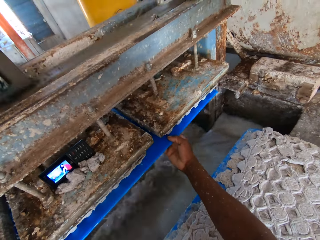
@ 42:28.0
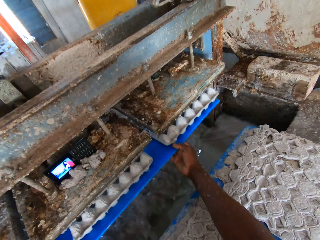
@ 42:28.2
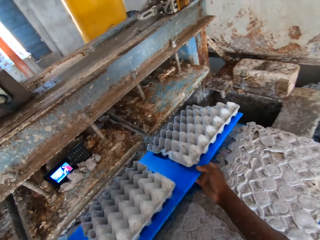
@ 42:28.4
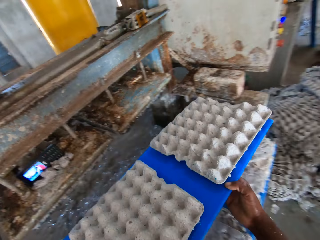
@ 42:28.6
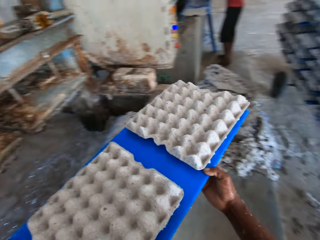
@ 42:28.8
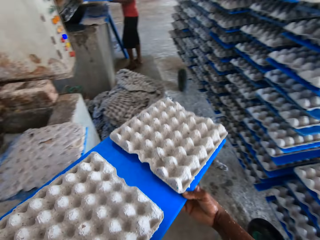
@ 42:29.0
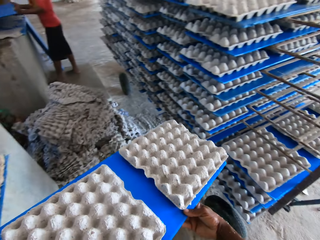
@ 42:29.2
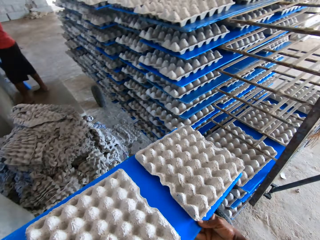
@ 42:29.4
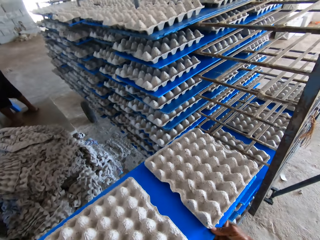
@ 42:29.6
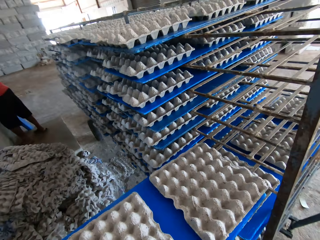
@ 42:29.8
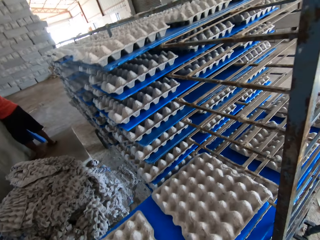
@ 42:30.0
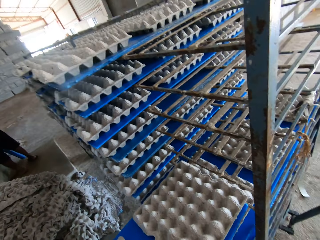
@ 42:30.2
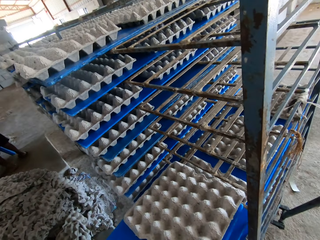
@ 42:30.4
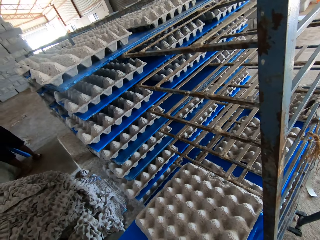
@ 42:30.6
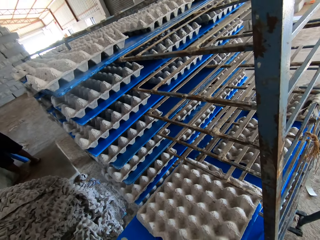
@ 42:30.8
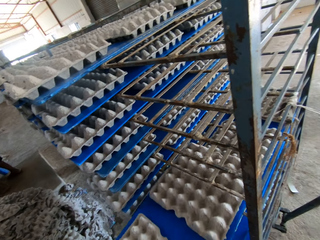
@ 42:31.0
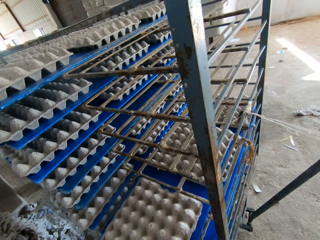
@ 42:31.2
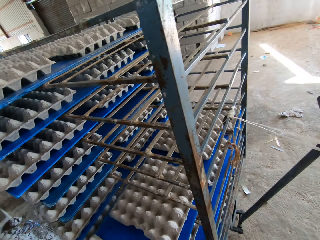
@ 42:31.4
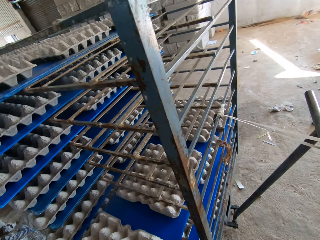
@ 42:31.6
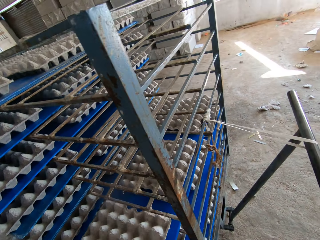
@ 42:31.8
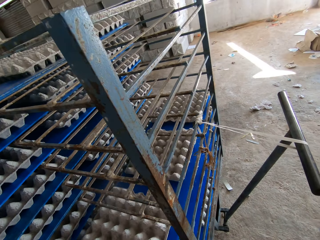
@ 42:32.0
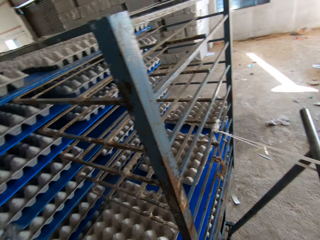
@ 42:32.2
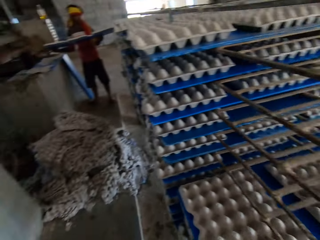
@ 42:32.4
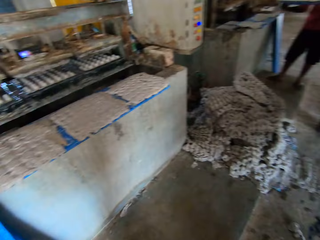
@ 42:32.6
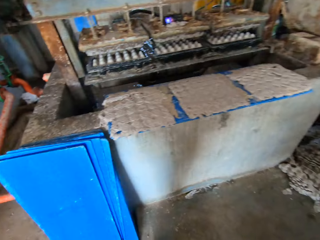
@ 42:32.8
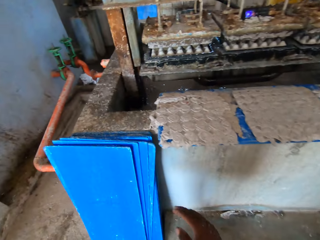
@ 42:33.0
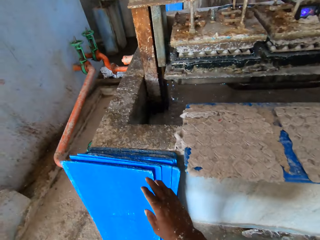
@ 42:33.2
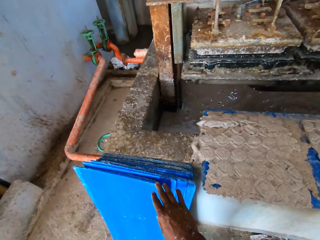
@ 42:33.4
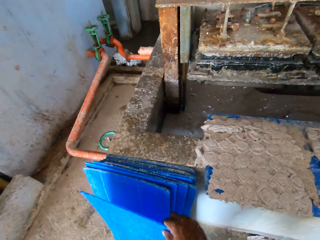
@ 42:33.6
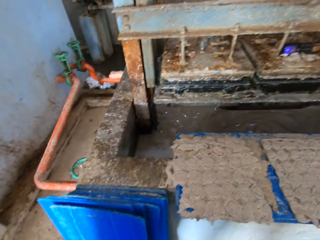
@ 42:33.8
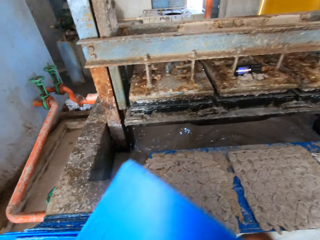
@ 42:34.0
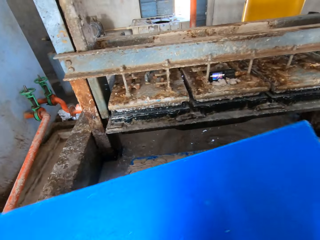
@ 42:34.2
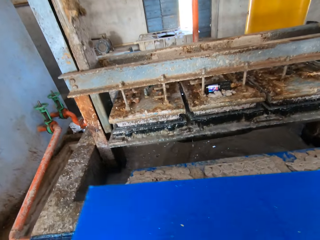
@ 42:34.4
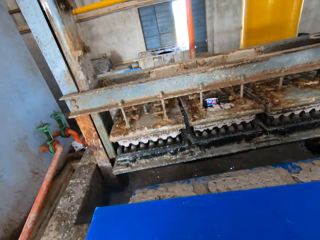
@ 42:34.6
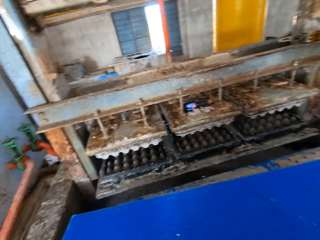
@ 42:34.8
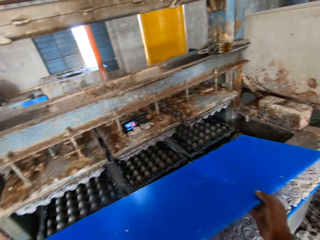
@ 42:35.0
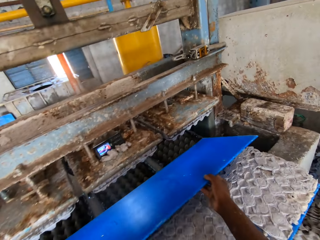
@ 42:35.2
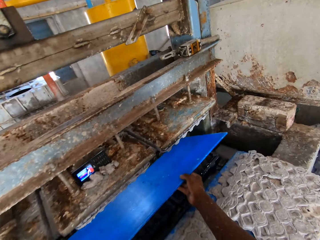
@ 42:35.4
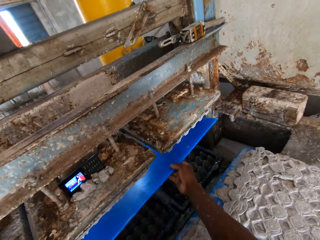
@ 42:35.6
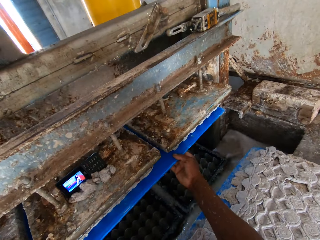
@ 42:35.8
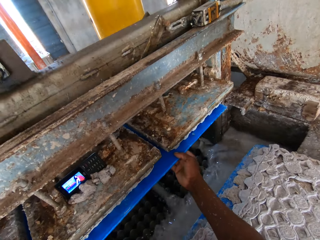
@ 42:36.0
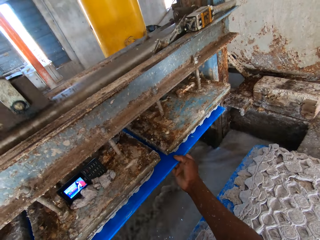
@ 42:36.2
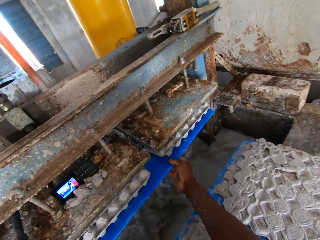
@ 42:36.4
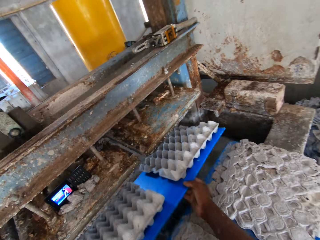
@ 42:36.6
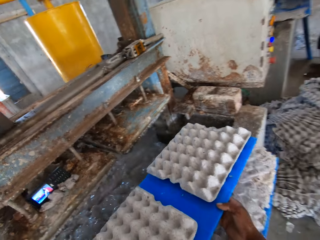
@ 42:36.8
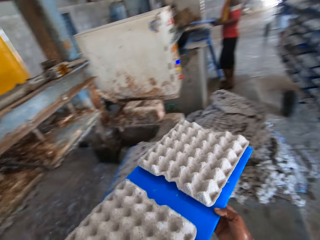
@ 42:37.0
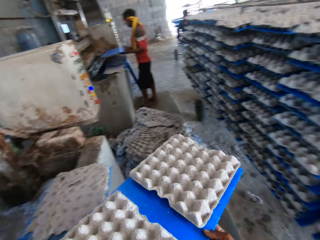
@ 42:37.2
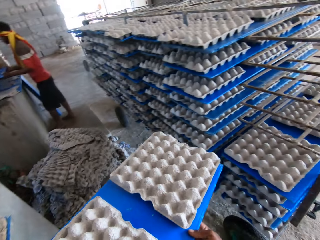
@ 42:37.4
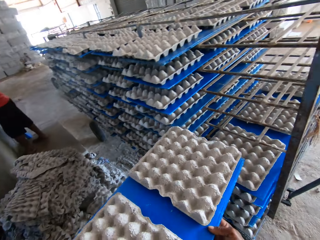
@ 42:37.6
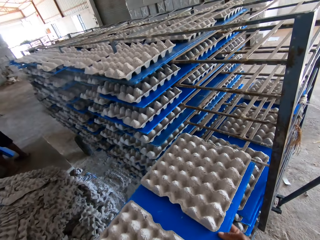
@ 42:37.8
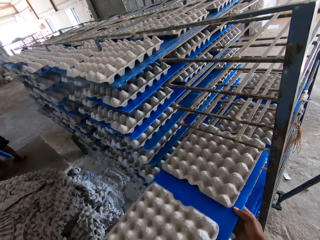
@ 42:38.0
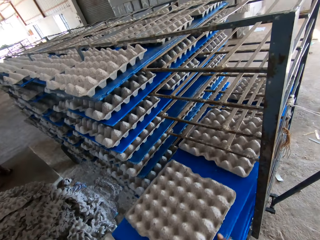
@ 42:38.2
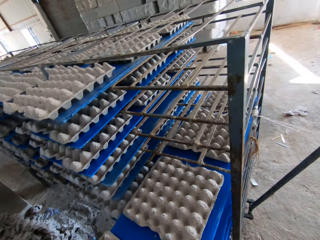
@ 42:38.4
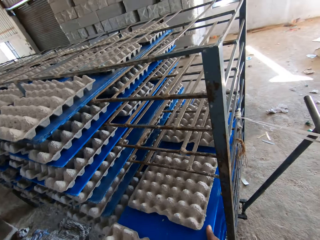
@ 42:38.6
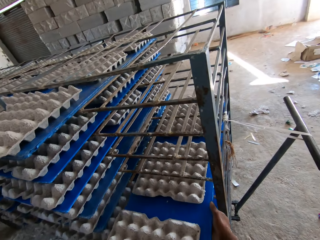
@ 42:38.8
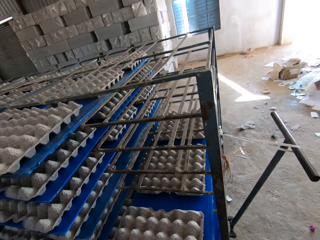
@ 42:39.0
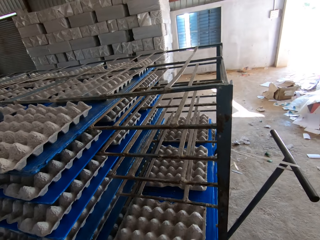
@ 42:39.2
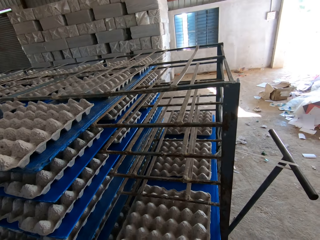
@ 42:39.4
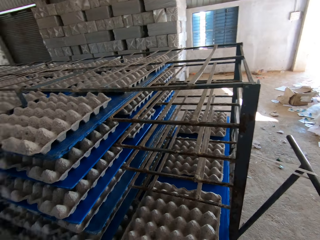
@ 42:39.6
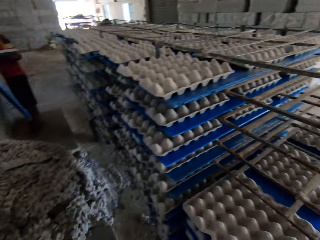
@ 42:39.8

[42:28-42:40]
The camera wearer removes the blue tray with egg crates from the egg tray machine with both hands. A man places the blue tray under the custom mold of the egg tray machine with both hands. The camera wearer places the blue tray with egg crates on the rack with both hands. The man holds the blue tray with egg crates in both hands. The camera wearer moves the blue tray on the floor with his right hand. He drops the blue tray on the blue tray on the egg tray machine with both hands. He picks the blue tray from the blue tray on the egg tray machine with both hands. He places the blue tray under the custom mold of the egg tray machine with both hands. He removes the blue tray with egg crates from the egg tray machine with both hands. The man places the blue tray under the custom mold of the egg tray machine with both hands. The camera wearer places the blue tray with egg crates on the rack with both hands.

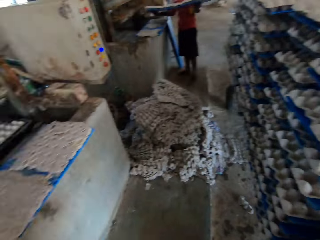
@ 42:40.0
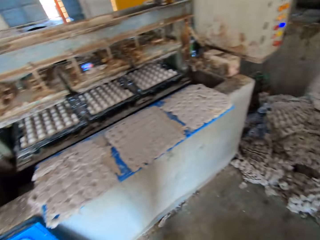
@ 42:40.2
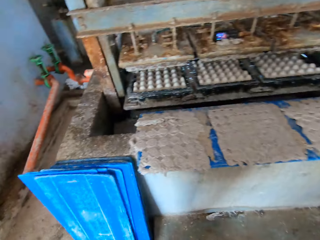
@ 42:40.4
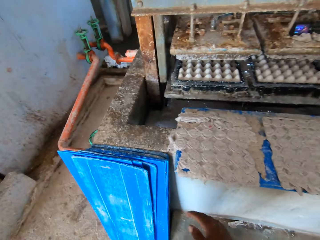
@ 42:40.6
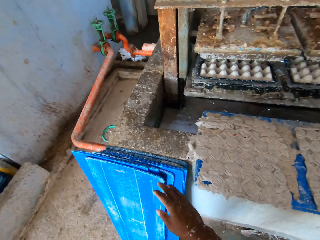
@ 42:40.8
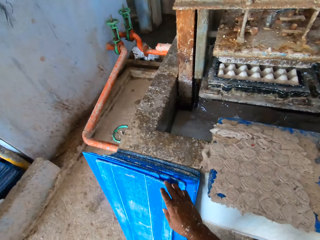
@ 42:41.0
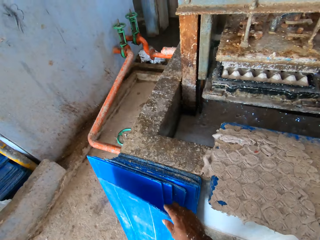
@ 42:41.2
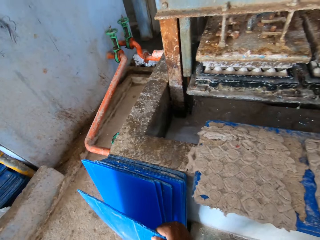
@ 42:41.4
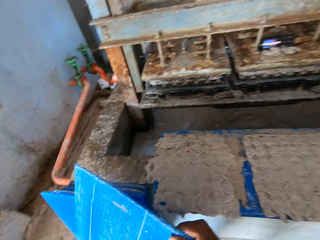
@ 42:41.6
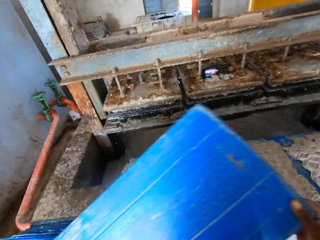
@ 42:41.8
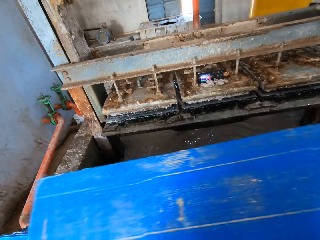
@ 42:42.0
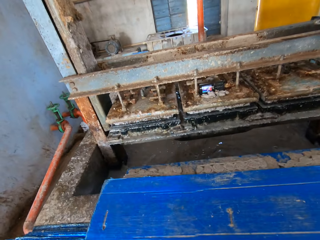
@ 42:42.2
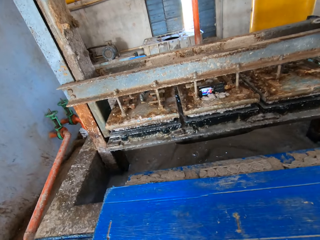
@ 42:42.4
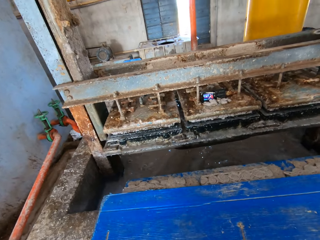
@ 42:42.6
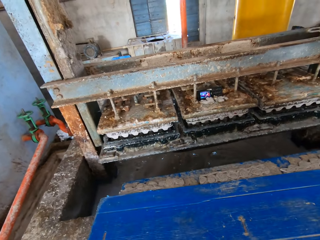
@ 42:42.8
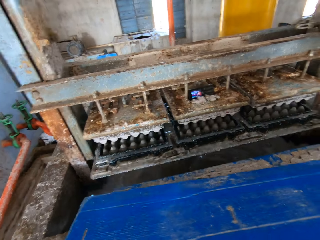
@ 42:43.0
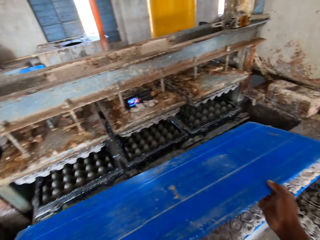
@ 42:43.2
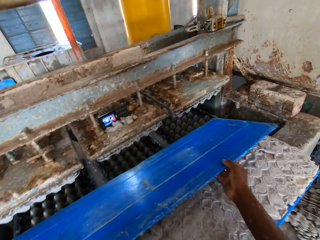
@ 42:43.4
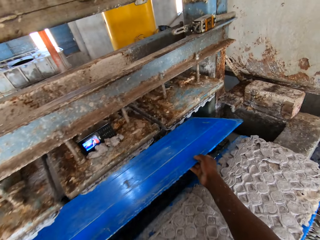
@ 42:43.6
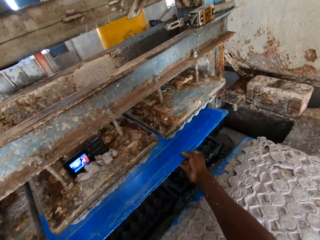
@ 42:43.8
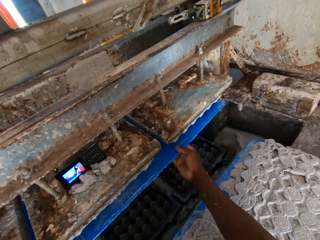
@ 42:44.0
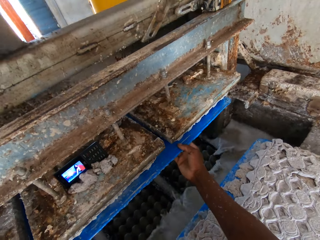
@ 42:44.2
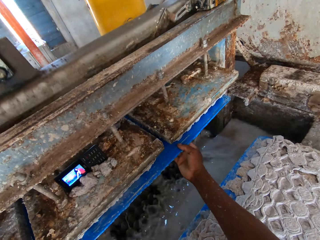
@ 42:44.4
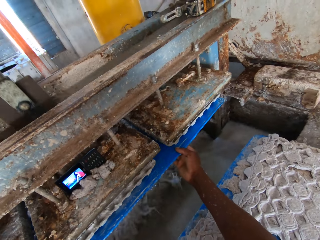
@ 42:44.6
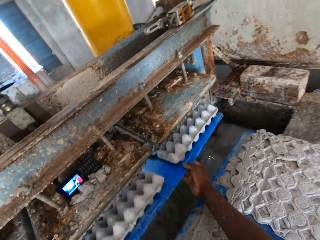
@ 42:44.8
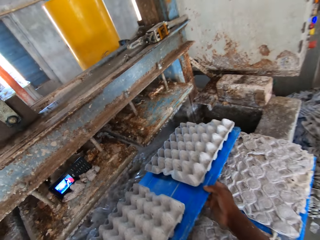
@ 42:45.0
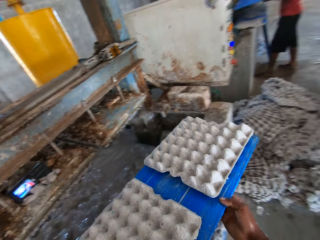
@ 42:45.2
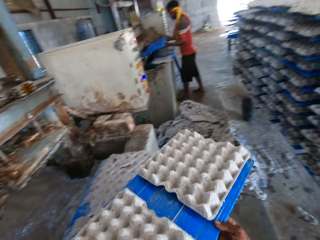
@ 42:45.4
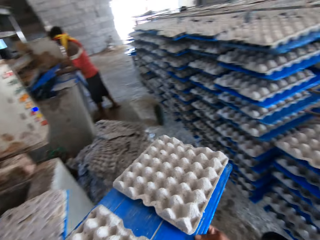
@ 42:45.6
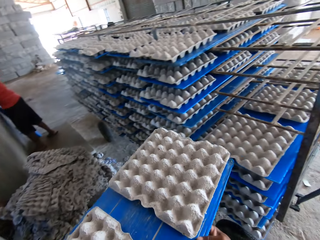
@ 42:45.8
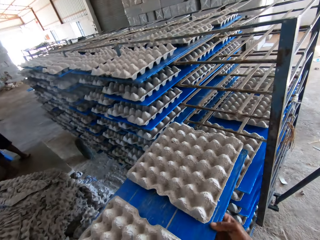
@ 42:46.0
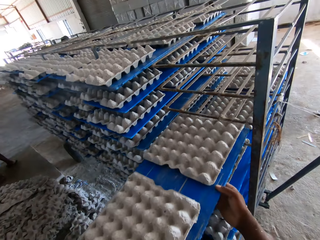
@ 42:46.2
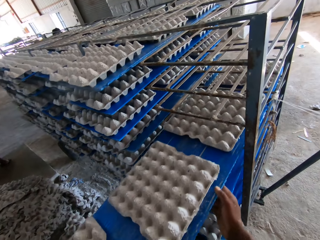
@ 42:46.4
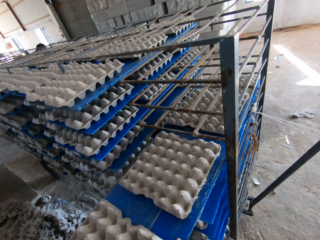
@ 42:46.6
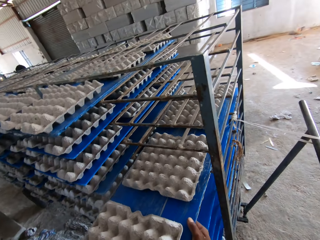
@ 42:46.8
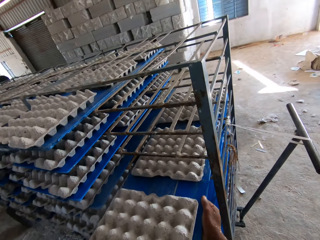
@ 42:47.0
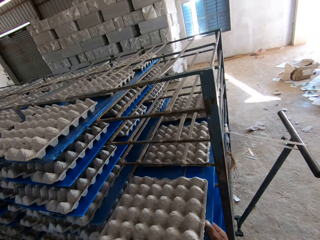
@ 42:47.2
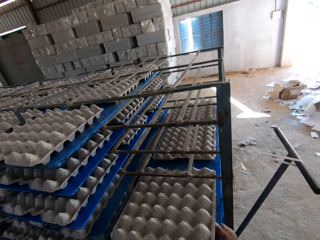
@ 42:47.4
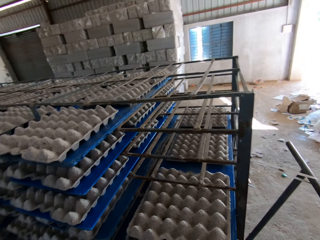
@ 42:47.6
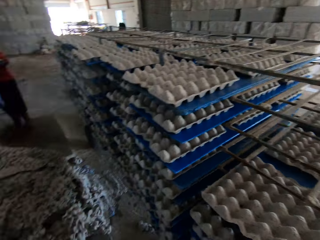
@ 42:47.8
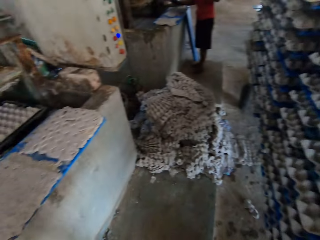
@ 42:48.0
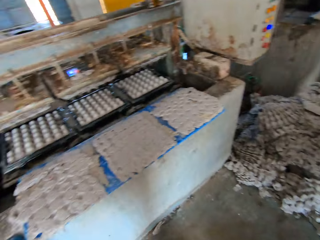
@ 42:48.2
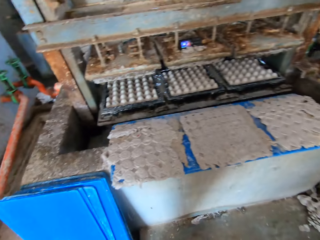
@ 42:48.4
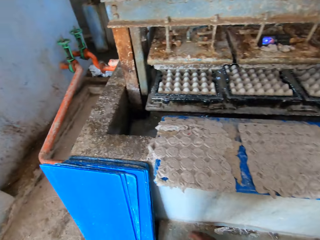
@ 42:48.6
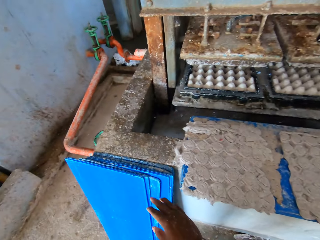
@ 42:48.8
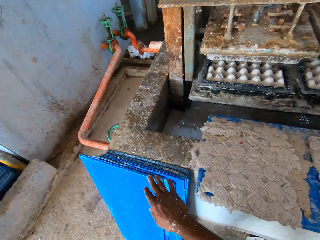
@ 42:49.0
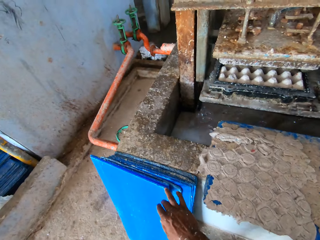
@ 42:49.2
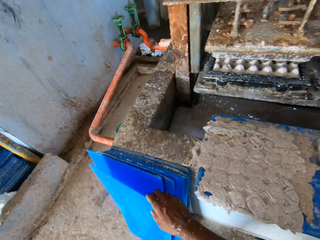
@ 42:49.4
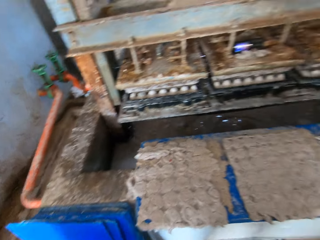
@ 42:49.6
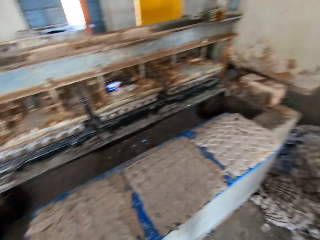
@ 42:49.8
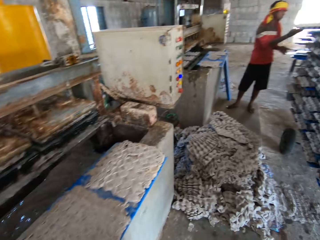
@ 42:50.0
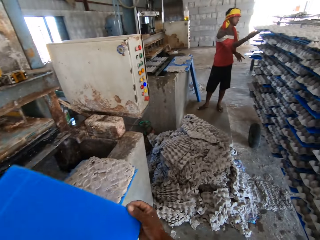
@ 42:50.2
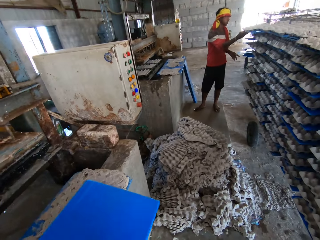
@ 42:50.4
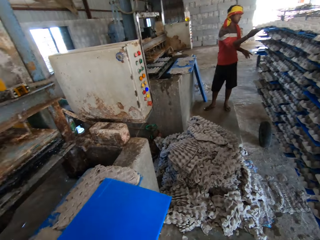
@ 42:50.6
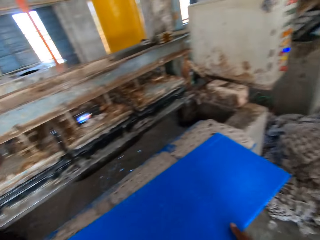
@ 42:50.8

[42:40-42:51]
A man holds the blue tray with egg crates in both hands. The camera wearer picks the blue tray from the floor with his right hand. He drops the blue tray on the blue tray on the egg tray machine with both hands. He picks the blue tray from the blue tray on the egg tray machine with both hands. He places the blue tray under the custom mold of the egg tray machine with both hands. He removes the blue tray with egg crates from the egg tray machine with both hands. The man places the blue tray under the custom mold of the egg tray machine with both hands. The camera wearer places the blue tray with egg crates on the rack with both hands. The man holds the blue tray with egg crates in both hands. The camera wearer picks a plastic carrier. He moves the blue tray on the floor with his right hand. The man adjusts the blue tray with egg crates on the rack with his right hand. The camera wearer drops the blue tray on the blue tray on the egg tray machine with both hands.
